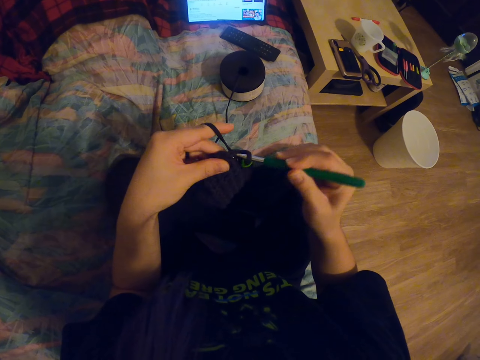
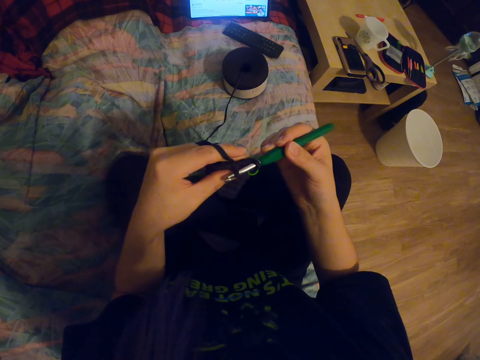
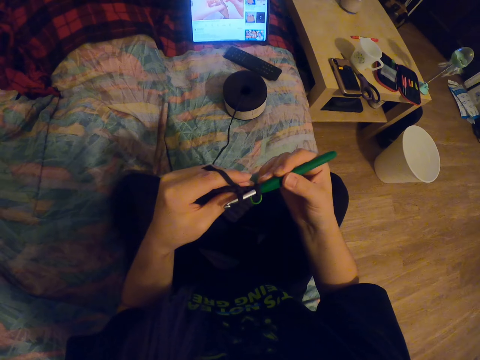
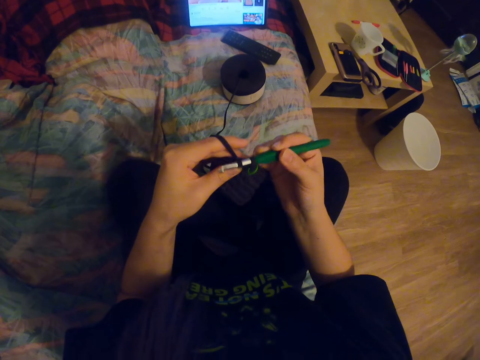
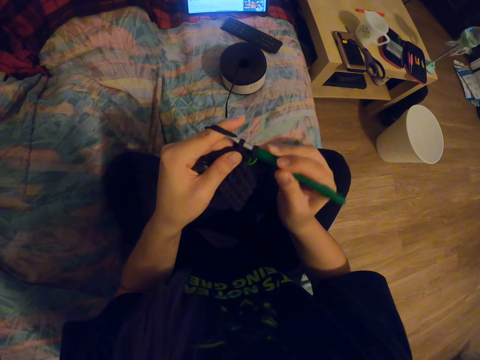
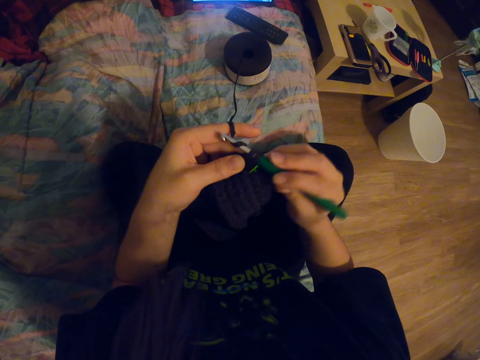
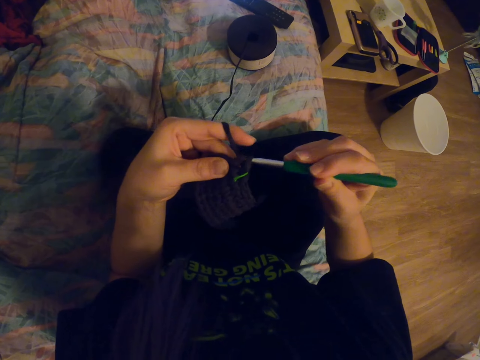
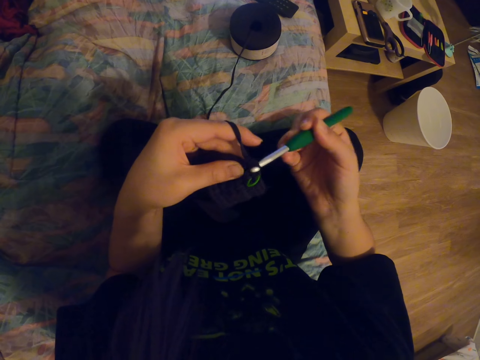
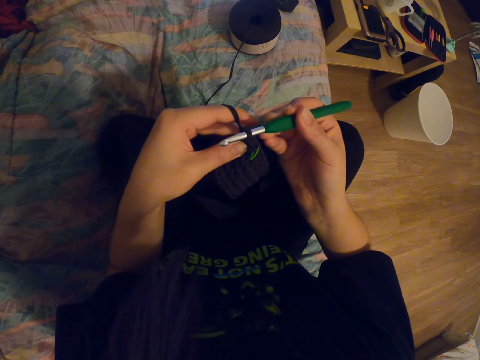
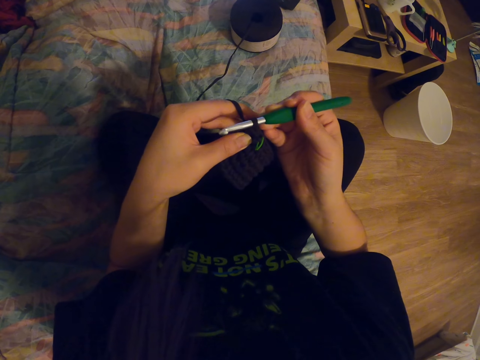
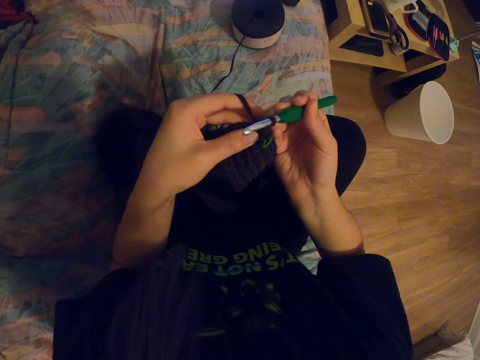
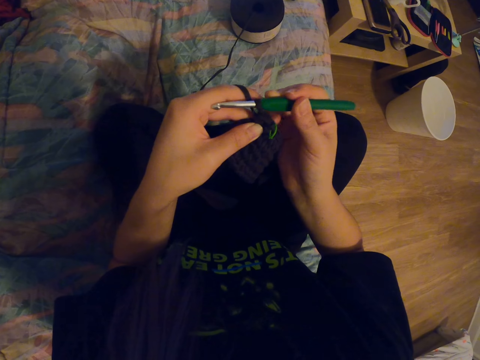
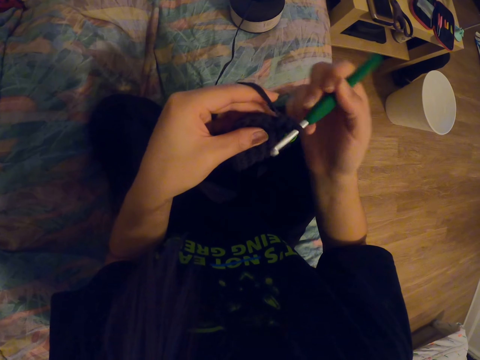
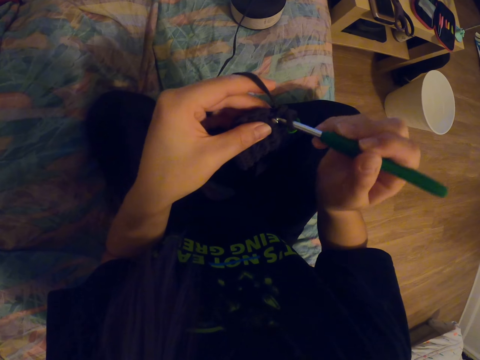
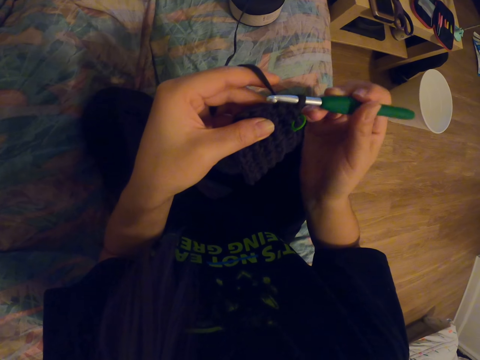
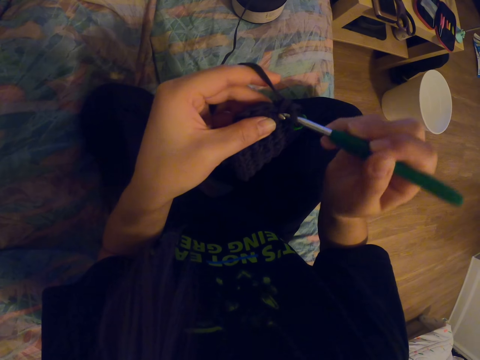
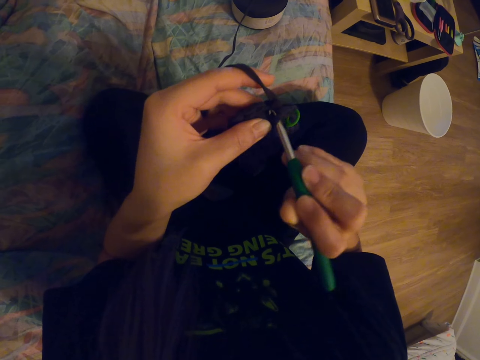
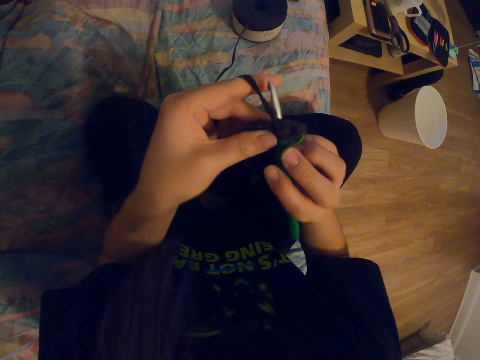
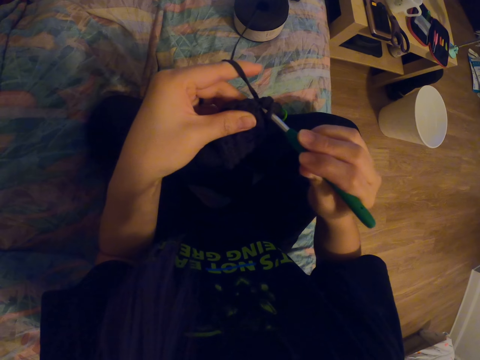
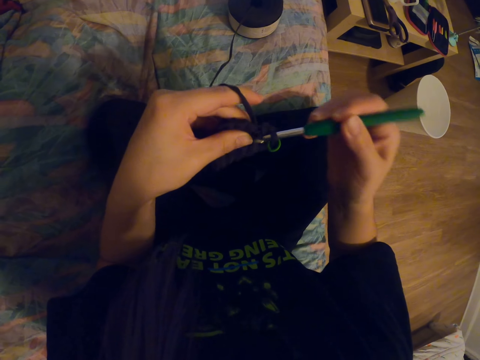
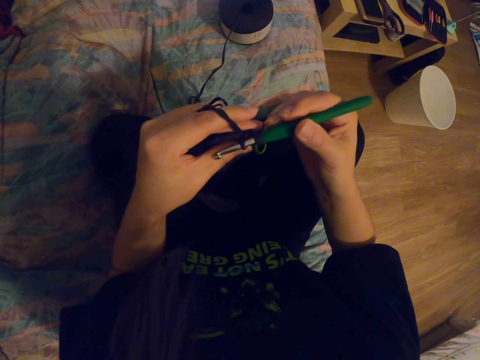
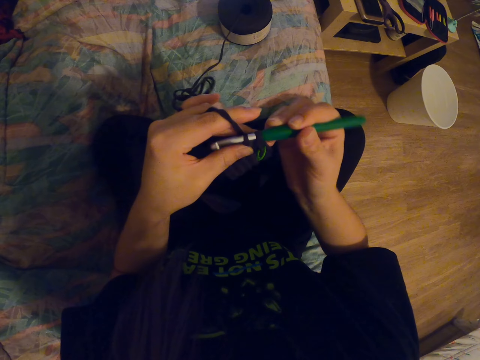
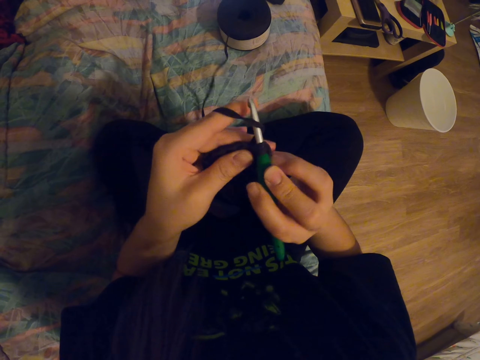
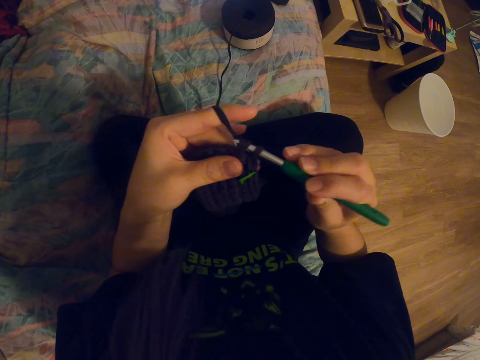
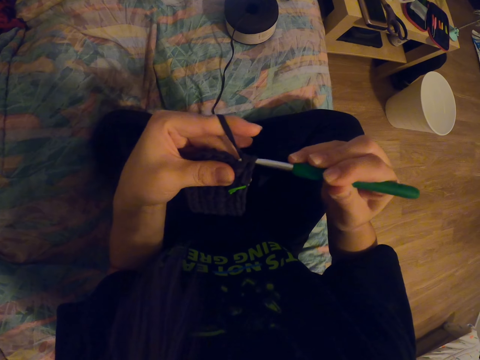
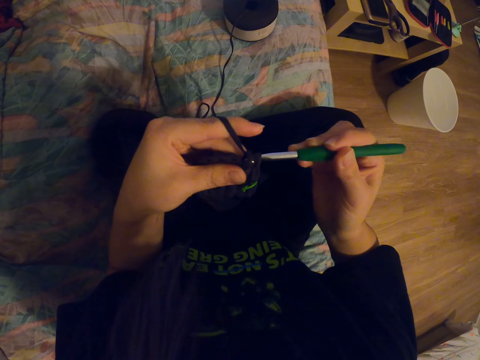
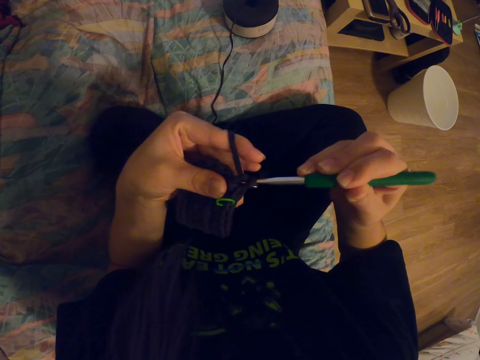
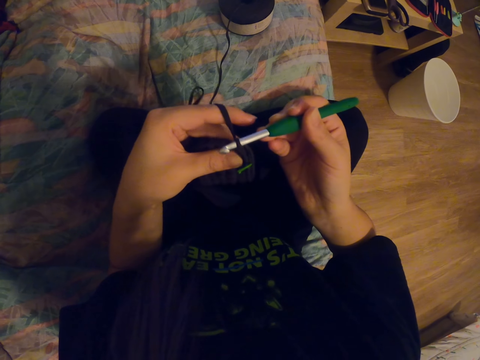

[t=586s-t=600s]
The camera wearer coils a knitting thread on a knitting needle. They knit a fabric with the knitting needle. They coil the knitting thread on the knitting needle. They knit the fabric with the knitting needle. They coil the knitting thread on the knitting needle. They knit the fabric with the knitting needle. They coil the knitting thread on the knitting needle. They knit the fabric with the knitting needle.

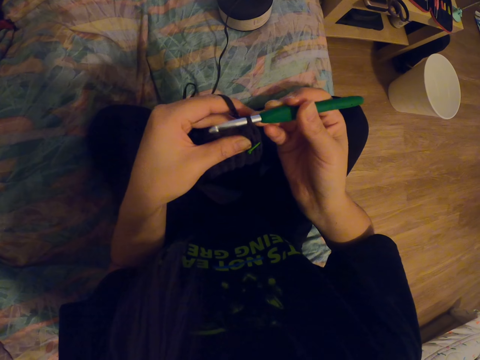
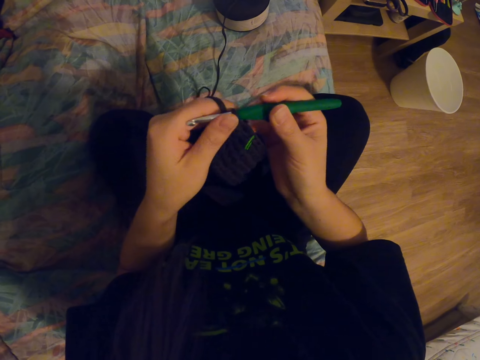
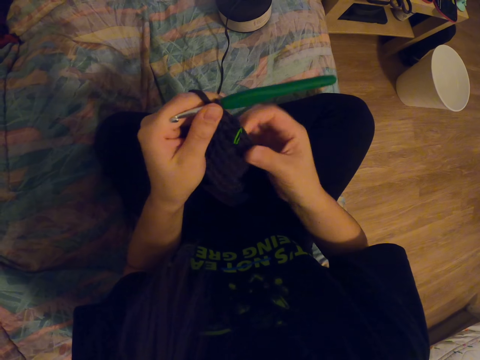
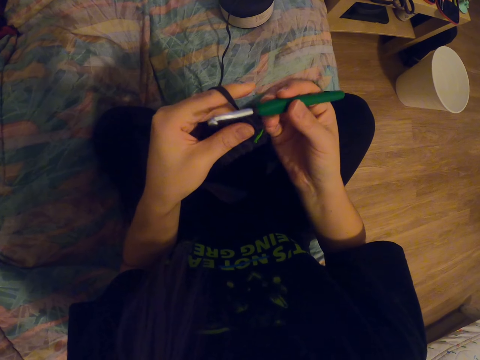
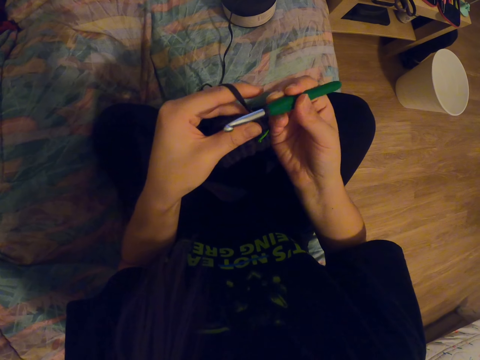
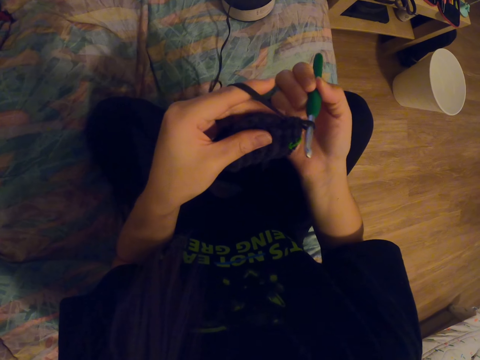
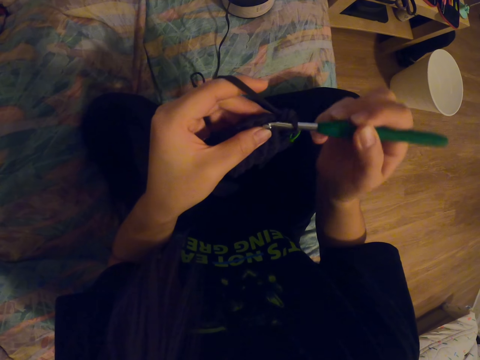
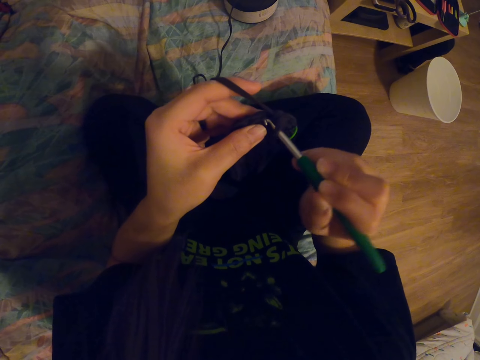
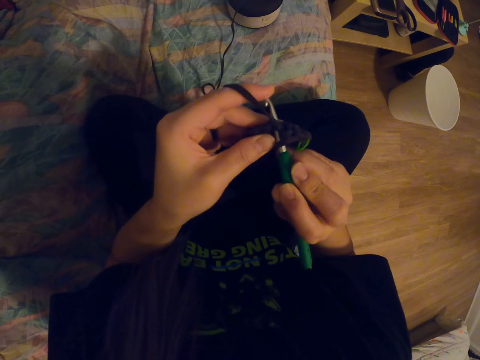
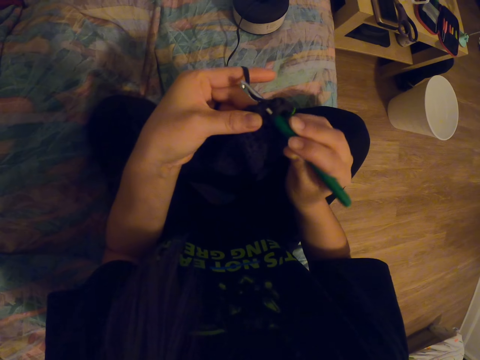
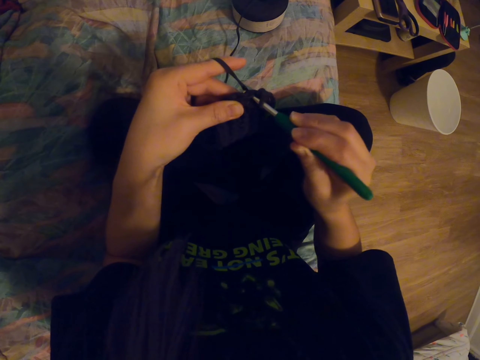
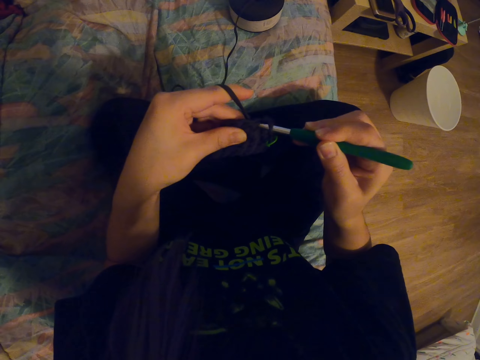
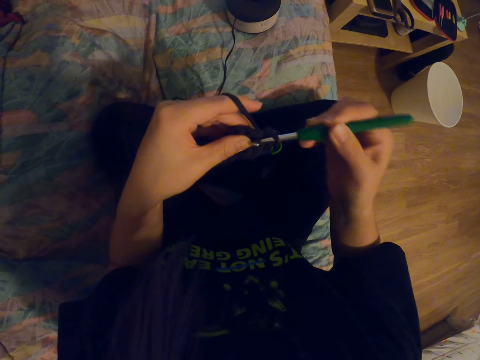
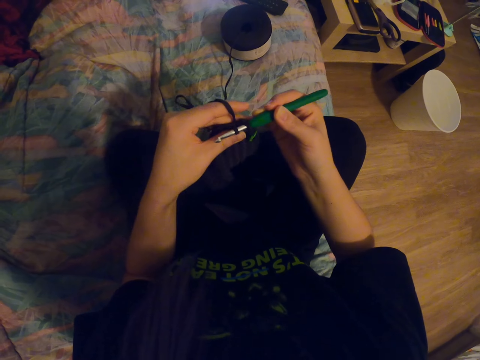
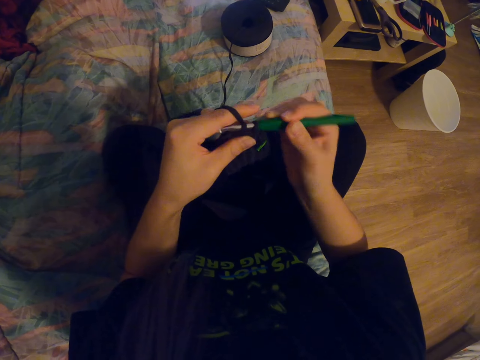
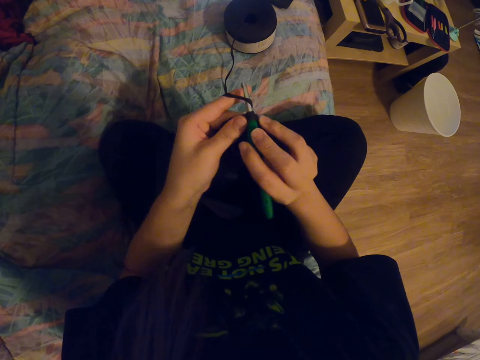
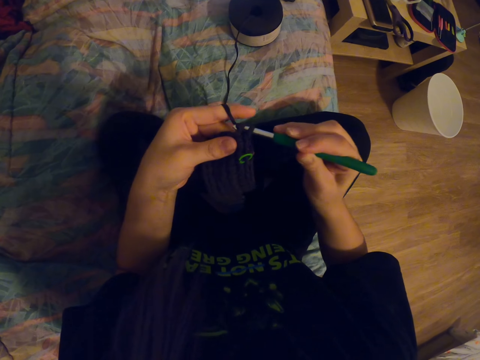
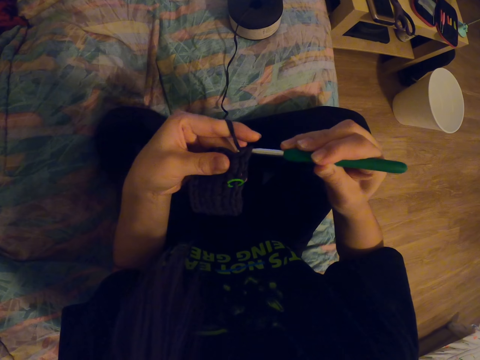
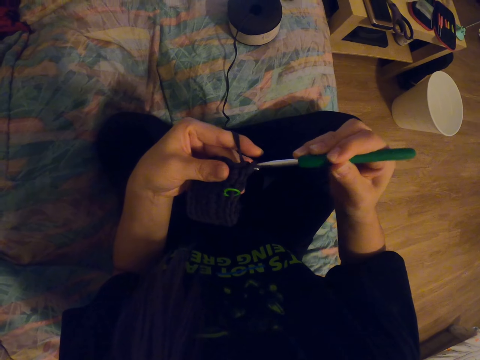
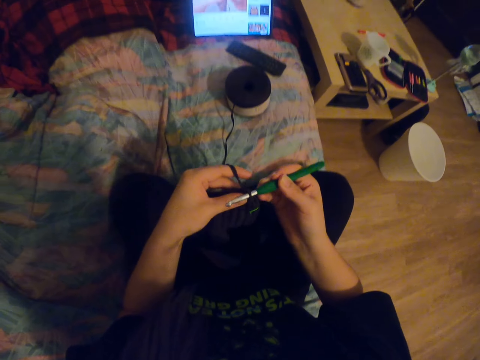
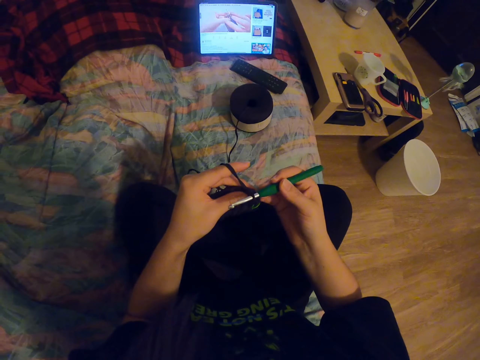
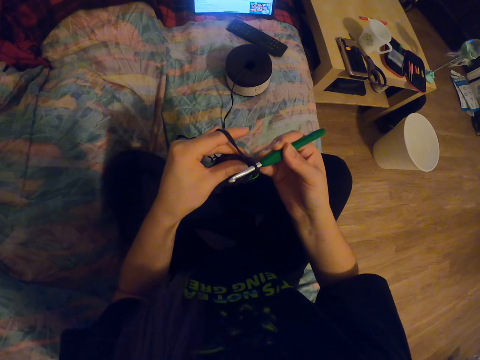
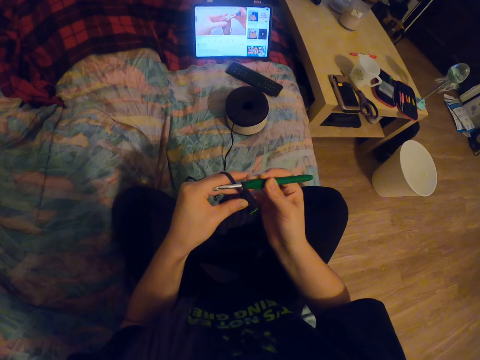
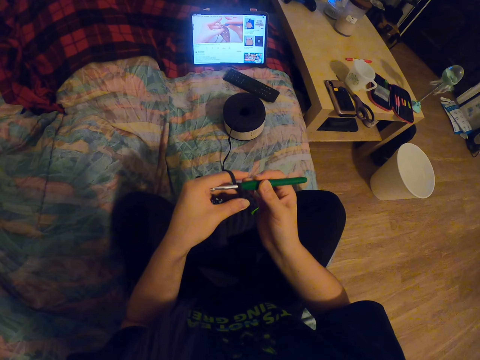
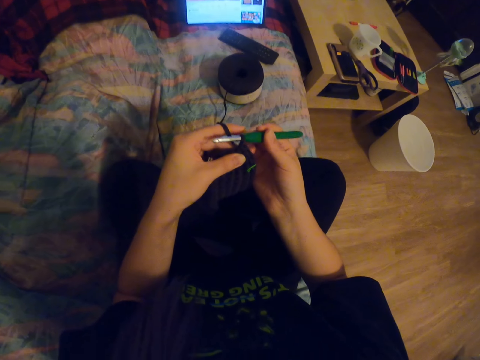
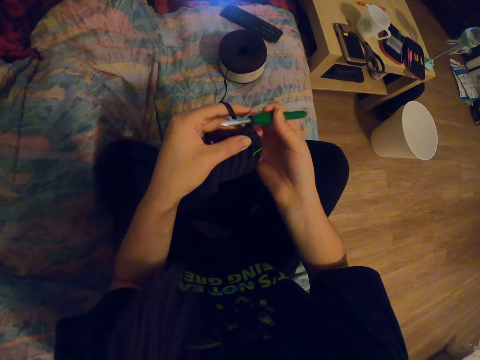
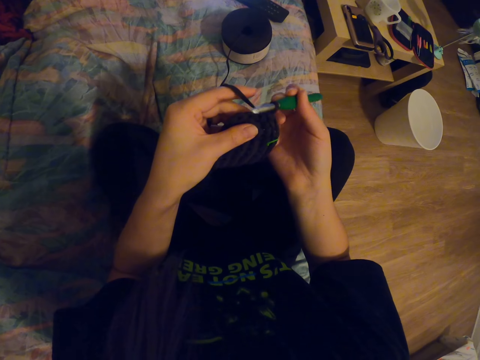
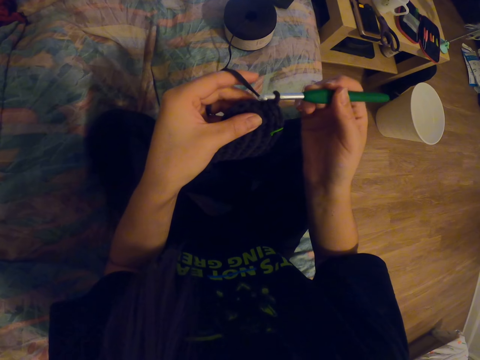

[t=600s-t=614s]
The camera wearer adjusts the fabric with her right hand. She holds the crochet needle with her right hand. She adjusts a knitting needle on the knitted fabric. She coils a knitting thread on the knitting needle. She knits the fabric with the knitting needle. She coils the knitting thread on the knitting needle. She knits the fabric with the knitting needle. She looks around a room.
